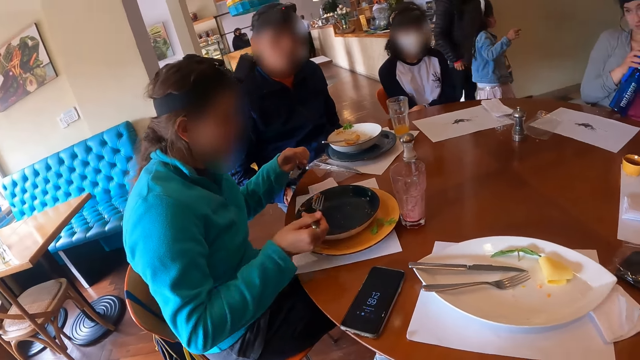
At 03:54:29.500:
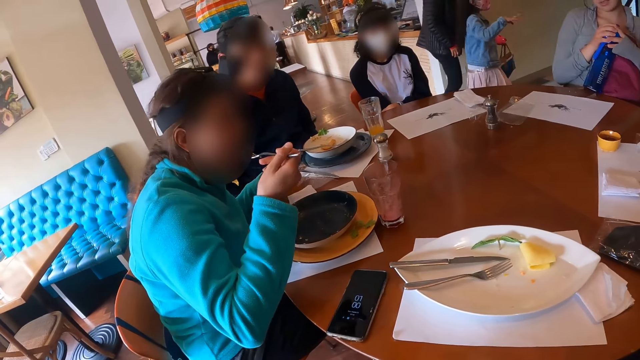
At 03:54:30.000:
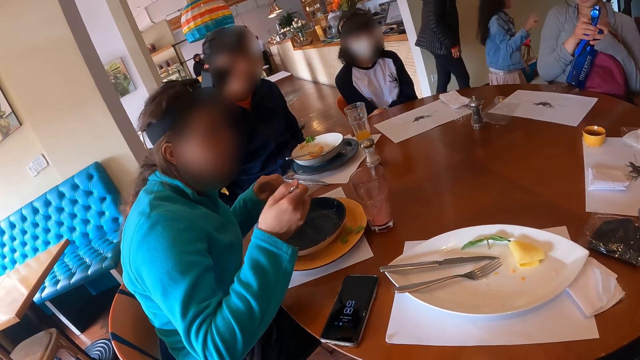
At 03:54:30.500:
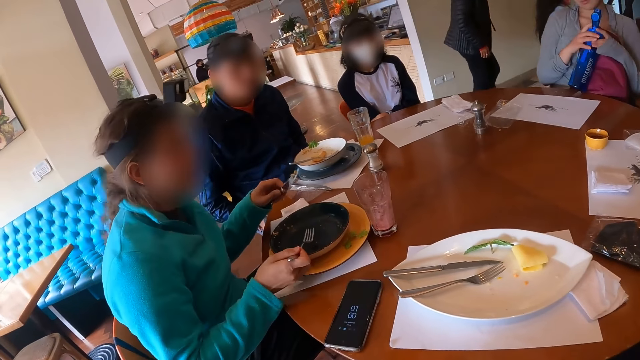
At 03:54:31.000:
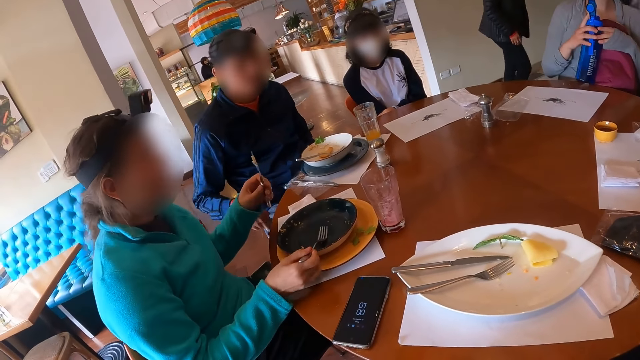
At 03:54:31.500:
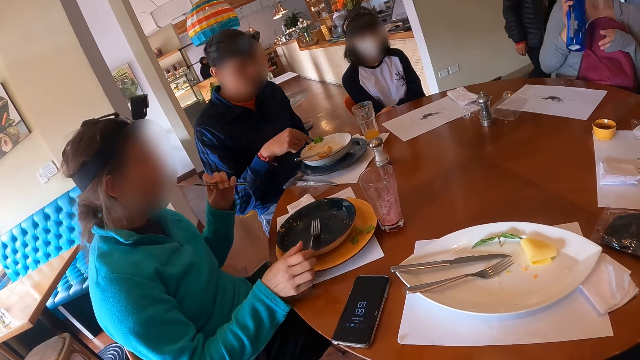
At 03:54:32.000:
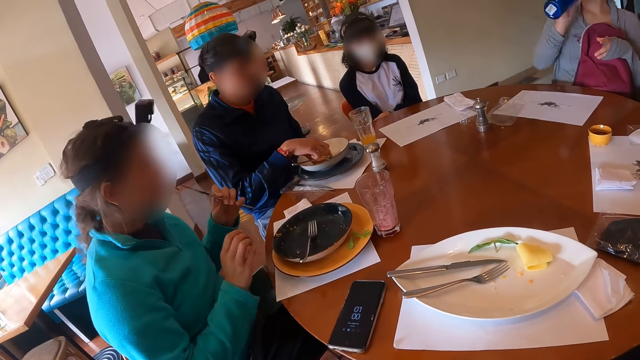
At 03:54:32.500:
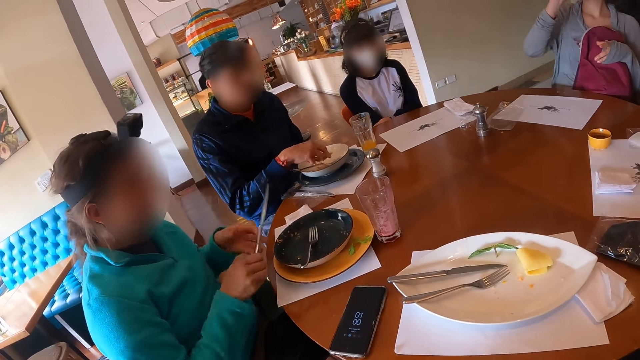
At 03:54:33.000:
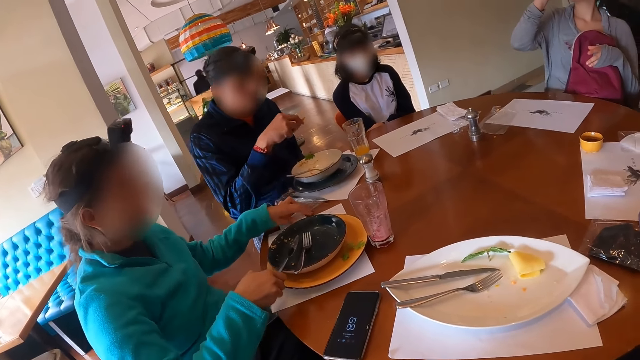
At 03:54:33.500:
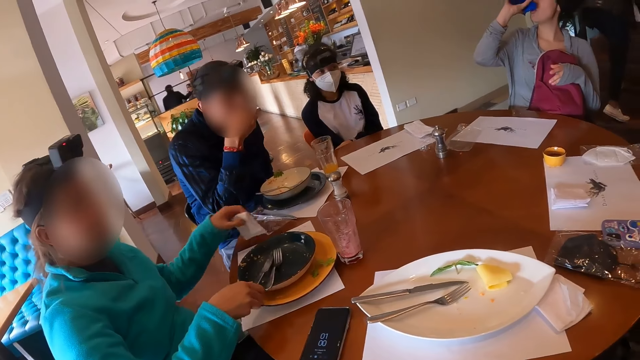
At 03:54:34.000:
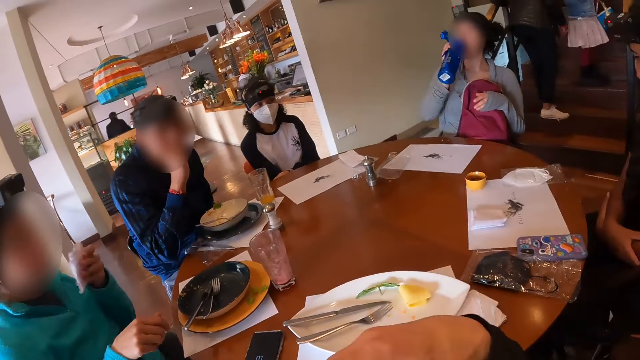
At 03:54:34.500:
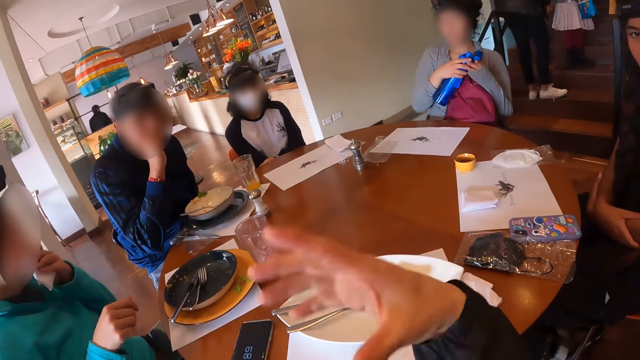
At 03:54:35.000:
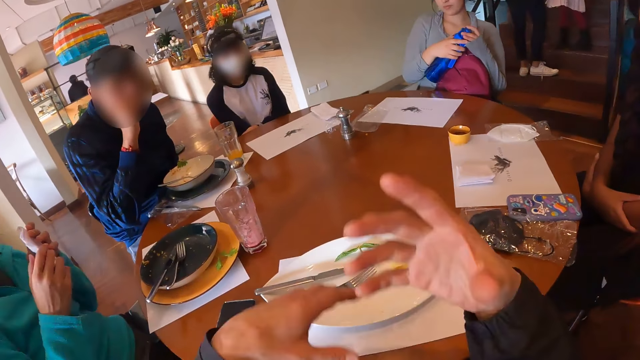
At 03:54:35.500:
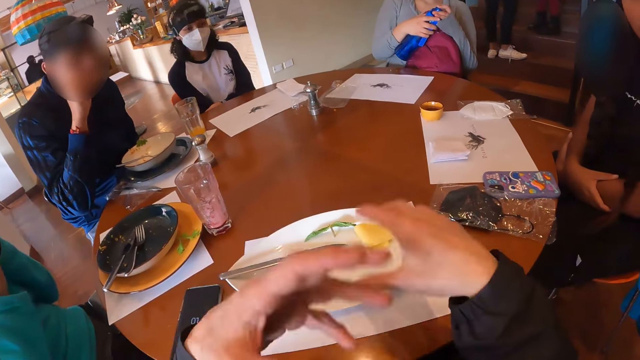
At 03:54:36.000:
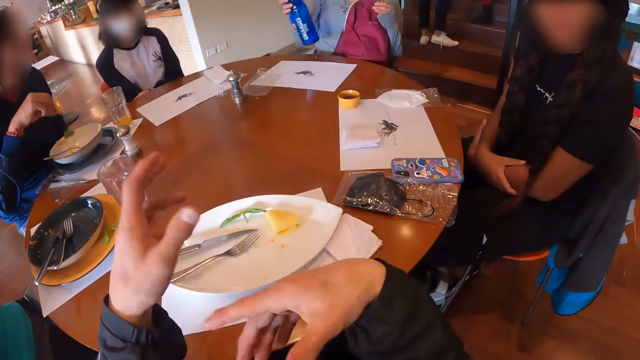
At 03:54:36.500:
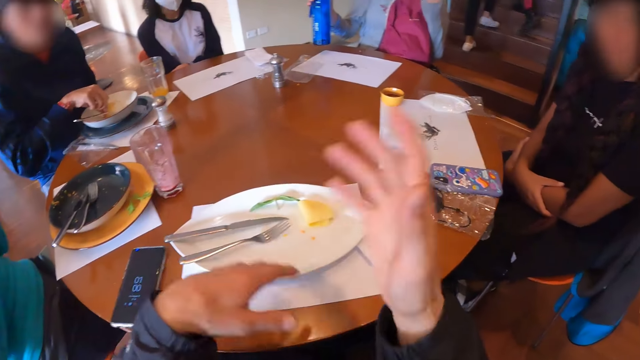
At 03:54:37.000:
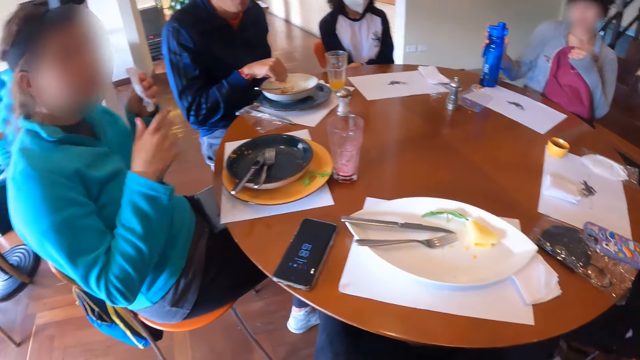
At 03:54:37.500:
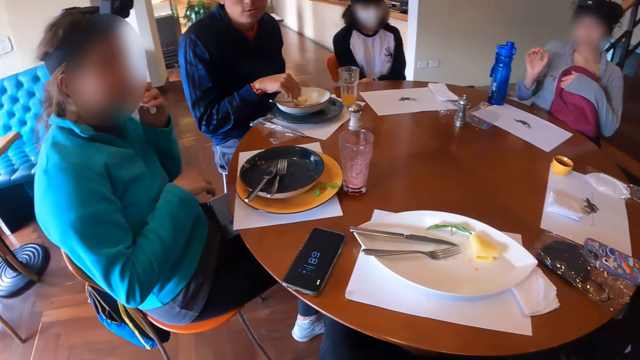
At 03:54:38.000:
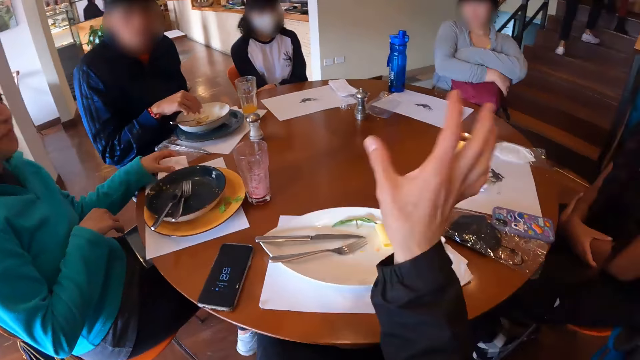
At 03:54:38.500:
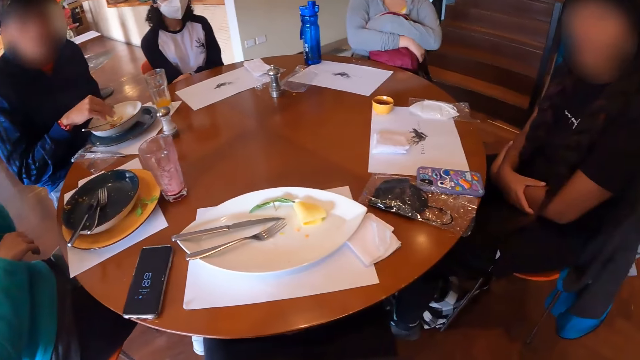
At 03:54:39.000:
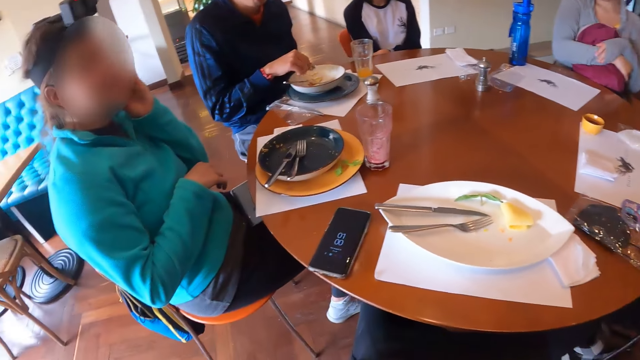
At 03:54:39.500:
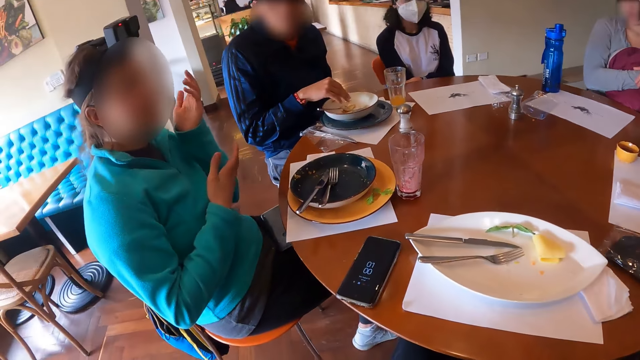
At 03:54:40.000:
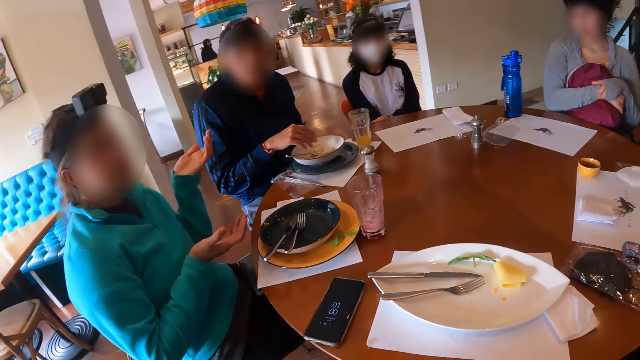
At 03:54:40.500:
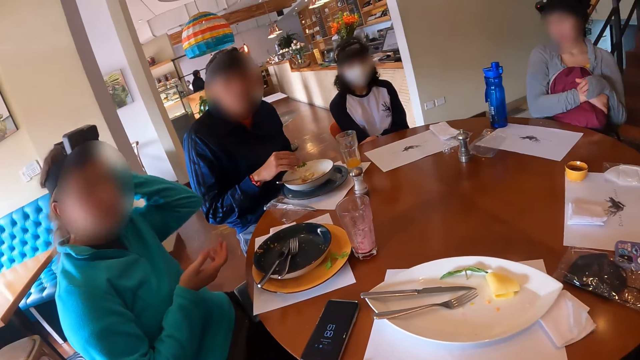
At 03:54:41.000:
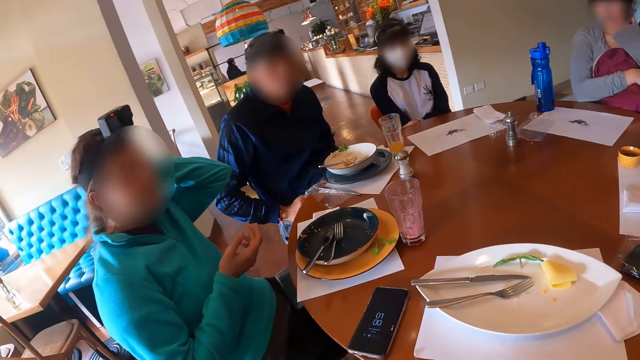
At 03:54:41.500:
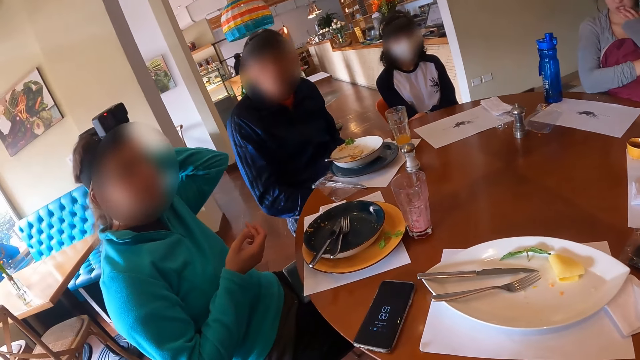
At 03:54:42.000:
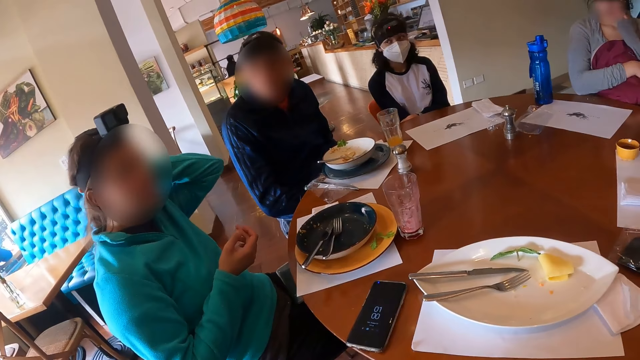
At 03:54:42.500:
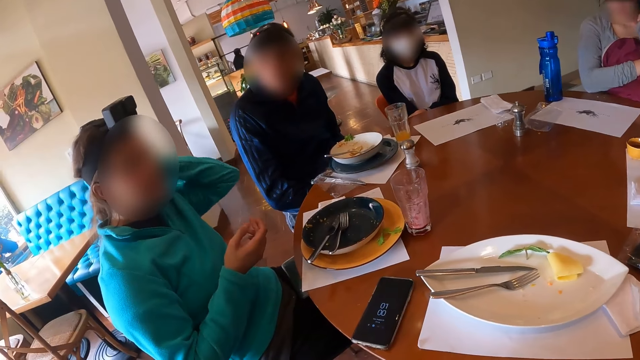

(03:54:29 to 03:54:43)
A woman opens the water bottle in her hands with her right hand. Another woman eats the fried beef on the fork in her right hand. She drops the fork in her right hand on the bowl on the plate on the table mat on the table. She eats some fried beef on the knife in her left hand. The first woman drinks from the water bottle in her right hand. A man takes the cracker from the bowl on the plate on the table mat on the table with his right hand. The second woman passes the knife in her left hand to her right hand. She drops the knife in her right hand on the bowl on the plate on the table mat on the table, and takes a serviette from the table with her left hand. The man eats the cracker in his right hand. The second woman wipes her mouth with the serviette in her left hand. The first woman closes the water bottle in her right hand with a lid with her left hand. A person drinks the water from the bottle. The second woman holds the serviette with both hands and wipes her mouth with the serviette in her hands. The camera wearer talks to three people. The man drops the cracker in his right hand into the bowl on the plate on the table mat on the table. The first woman drops the water bottle in her right hand on the table. The second woman wipes her mouth with the serviette in her left hand. The man drops some cracker crumbs in his right hand into the bowl on the plate on the table mat on the table. The first woman folds her arms on the backpack on her legs. The second woman drops the serviette in her left hand on the table, touches her face with her left hand, and touches her hair with her left hand. The first woman touches her face with her left hand. The man places his right hand on his legs.

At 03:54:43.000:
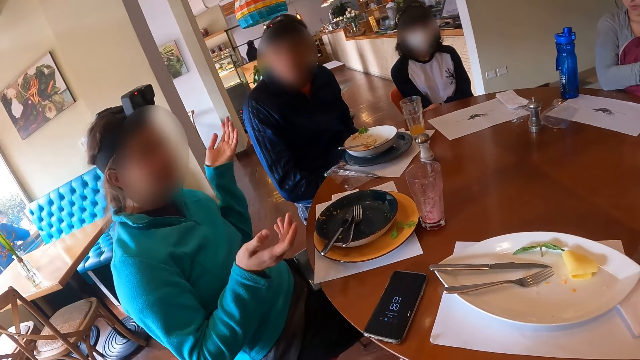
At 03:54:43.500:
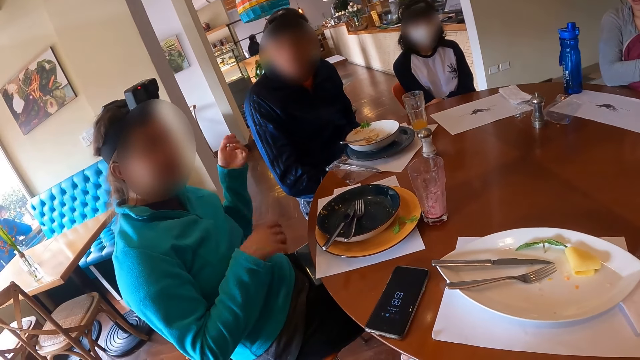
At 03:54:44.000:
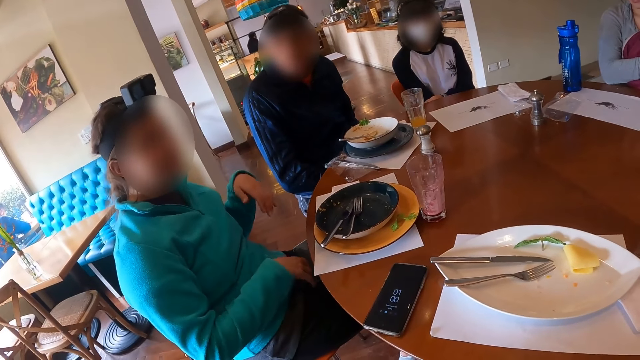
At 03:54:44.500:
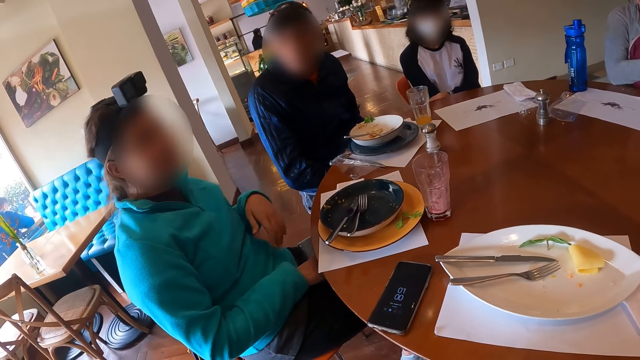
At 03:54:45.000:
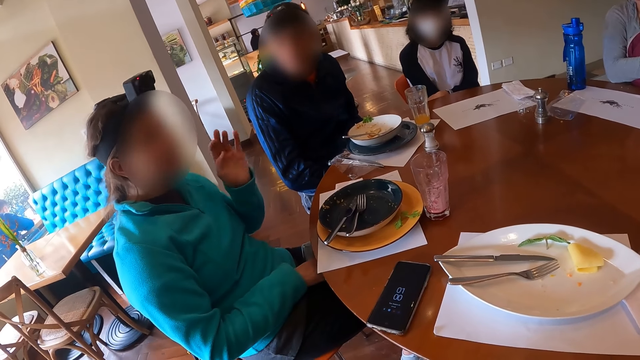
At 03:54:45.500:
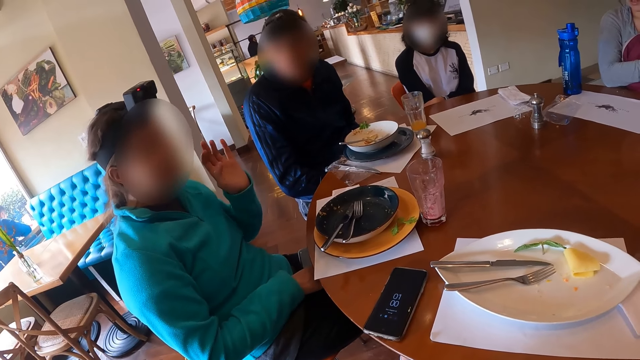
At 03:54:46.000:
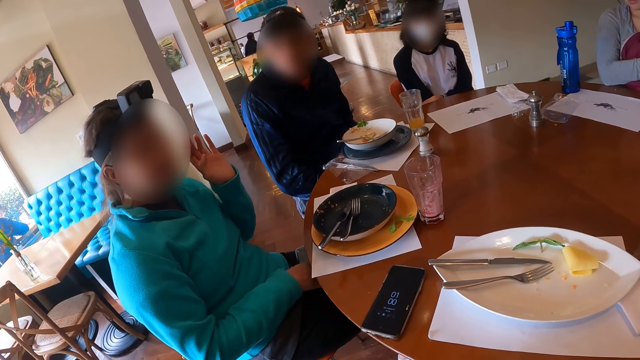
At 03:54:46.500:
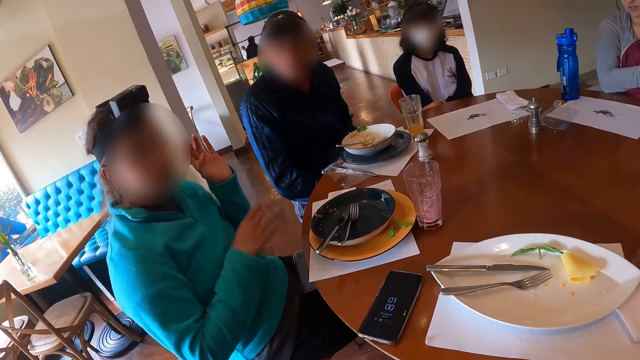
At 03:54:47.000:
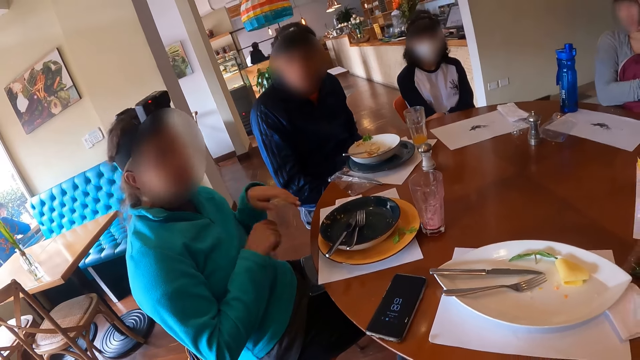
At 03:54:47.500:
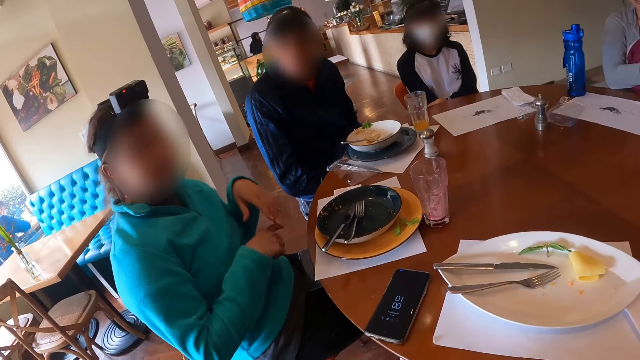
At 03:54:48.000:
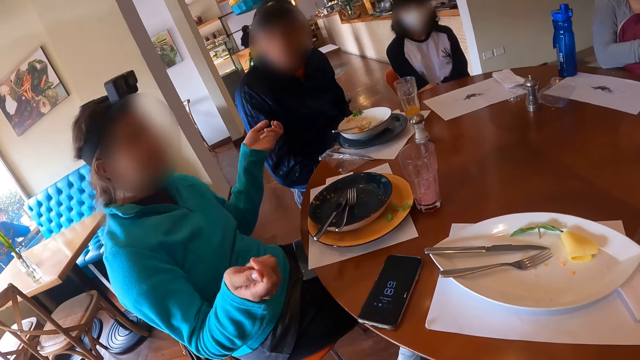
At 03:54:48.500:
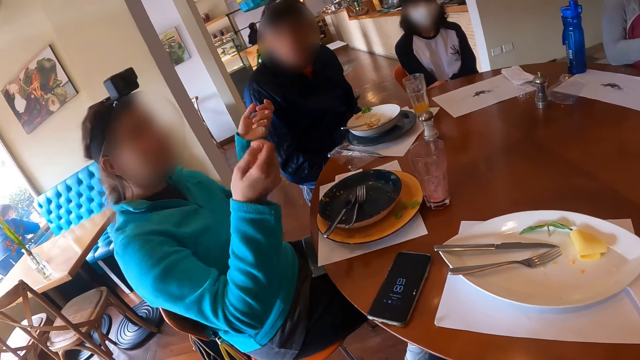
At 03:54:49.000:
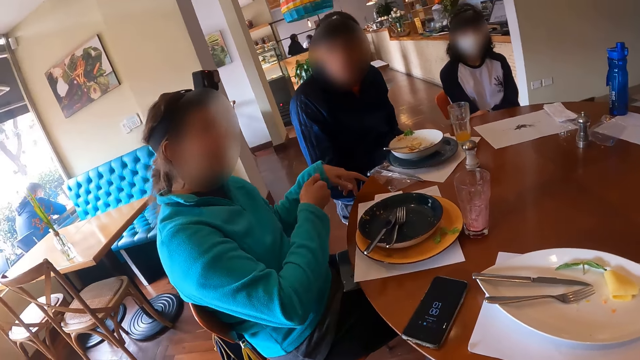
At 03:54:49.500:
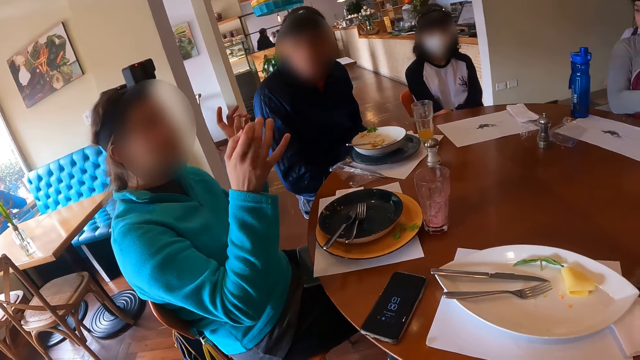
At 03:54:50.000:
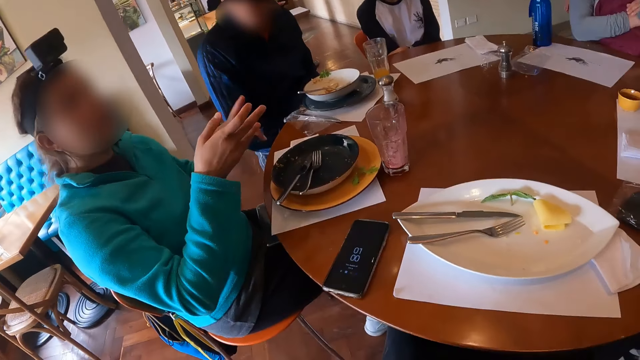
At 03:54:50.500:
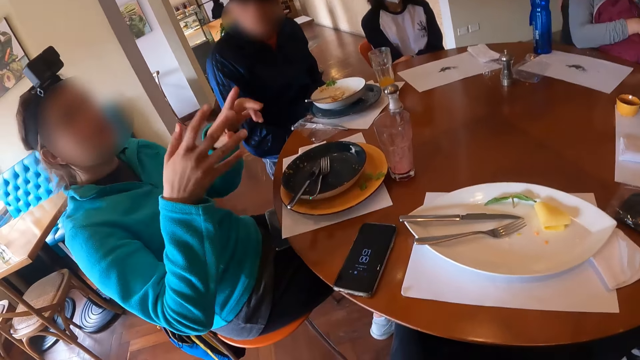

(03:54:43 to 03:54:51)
A woman moves the phone on her legs with her right hand. The camera wearer talks to four people.
